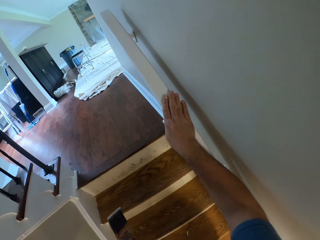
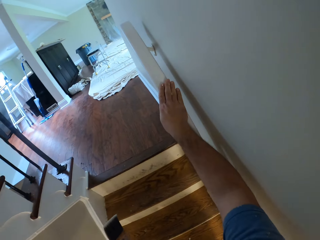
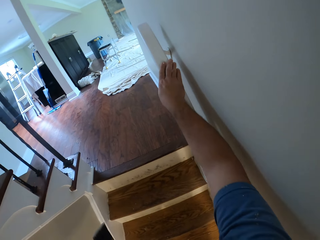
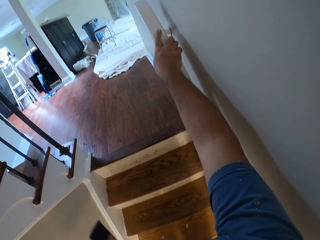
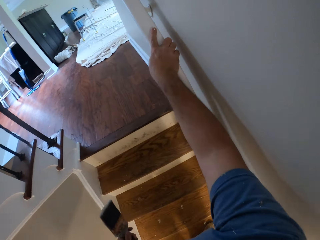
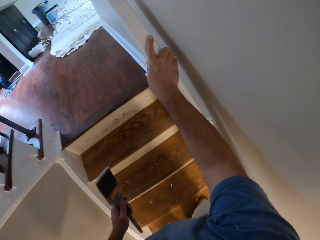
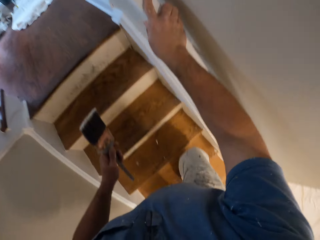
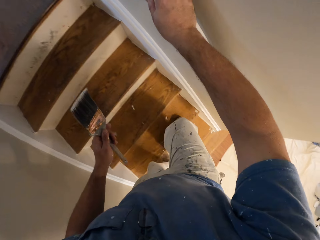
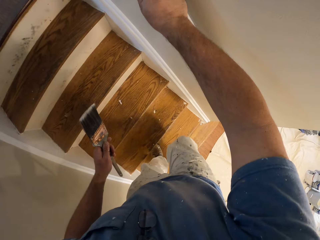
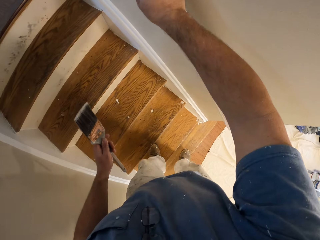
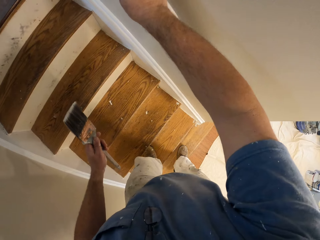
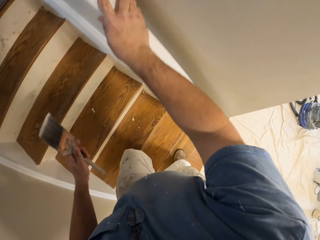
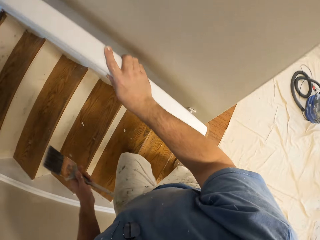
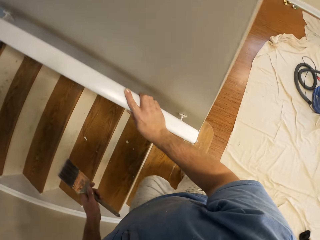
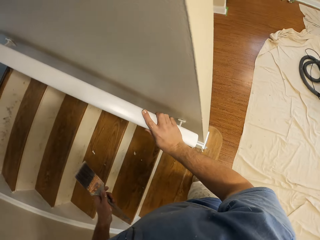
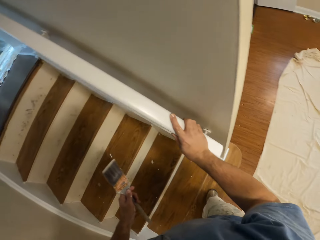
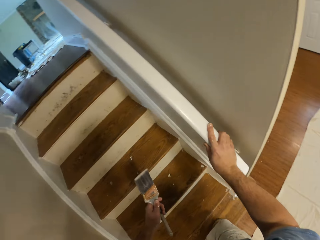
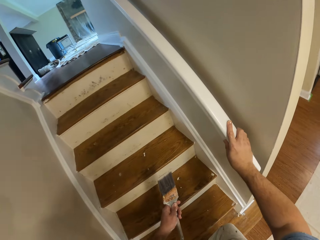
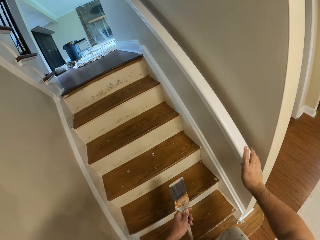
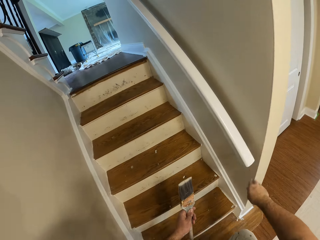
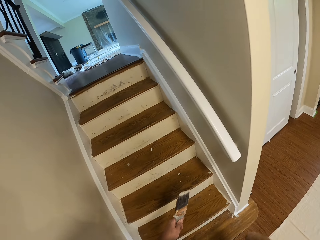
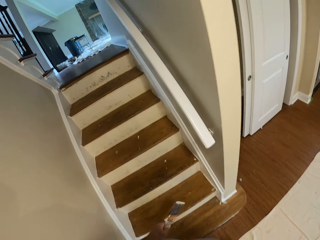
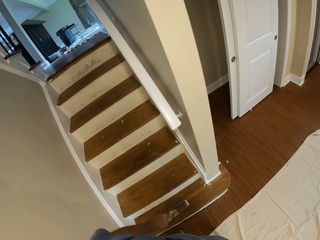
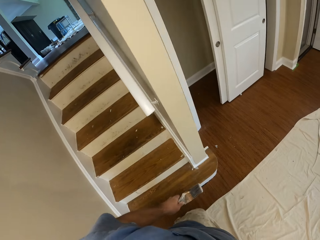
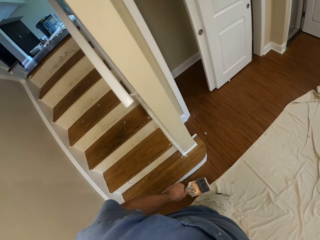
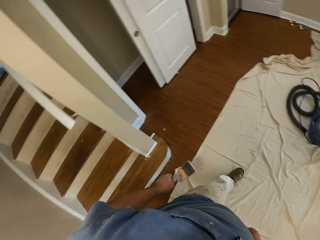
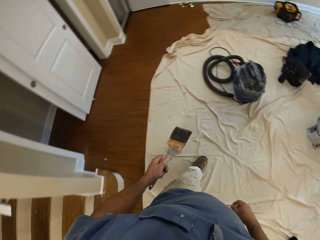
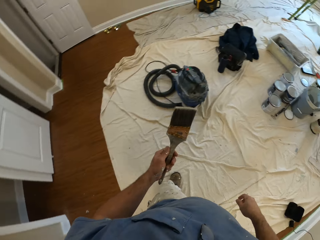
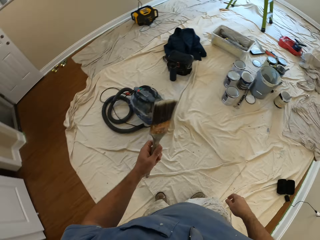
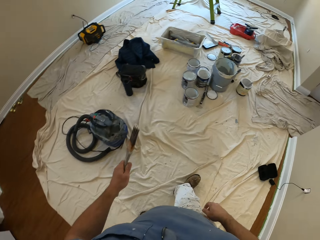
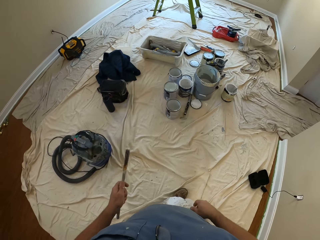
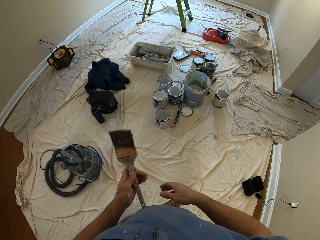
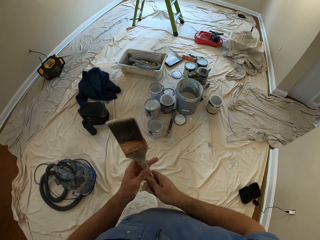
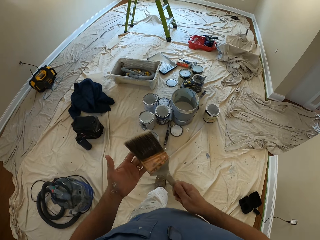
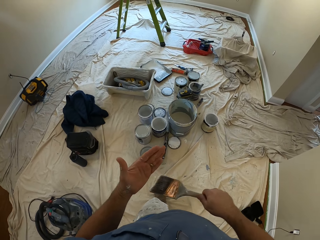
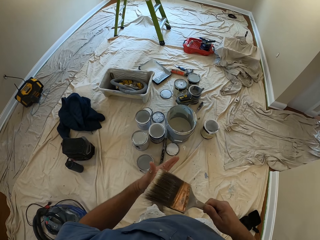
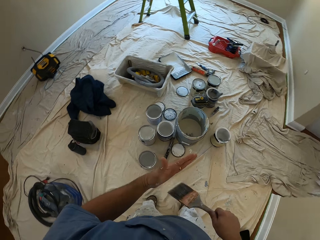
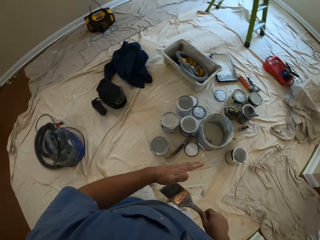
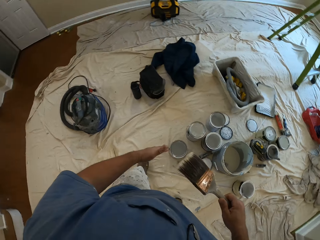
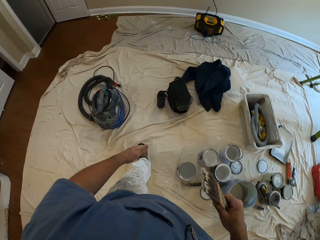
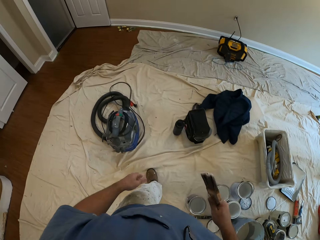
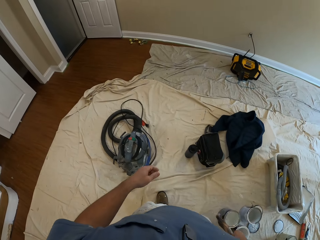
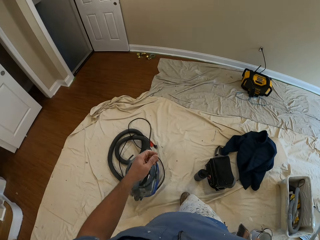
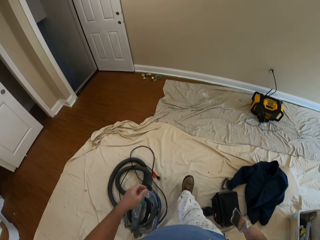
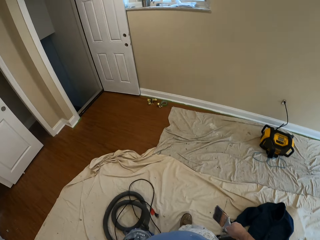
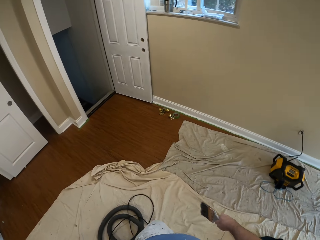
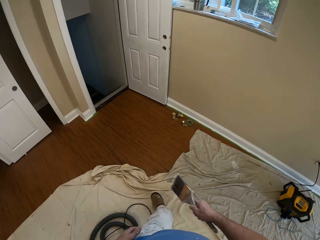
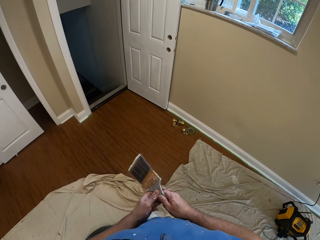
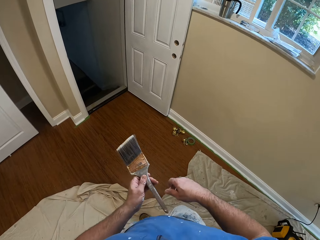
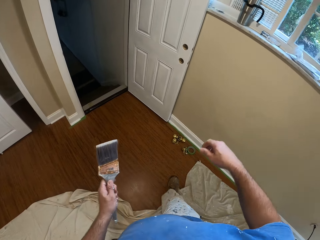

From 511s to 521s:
The camera wearer walks off the stairs towards the window. He passes the brush to his right hand. He touches the paint brush edges. He hits his hand with the brush.

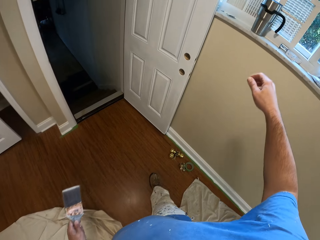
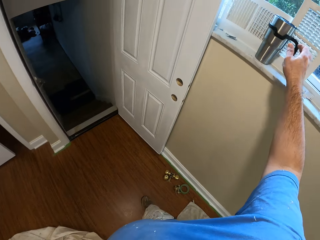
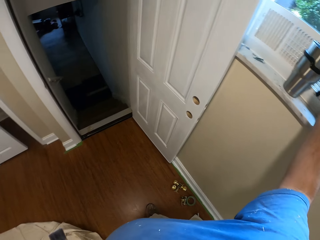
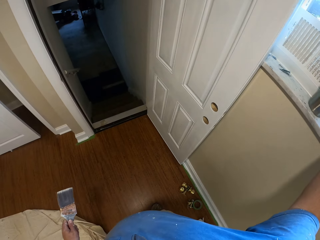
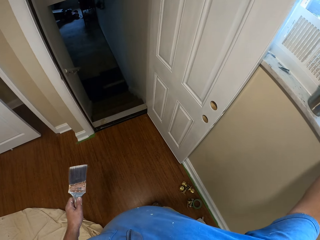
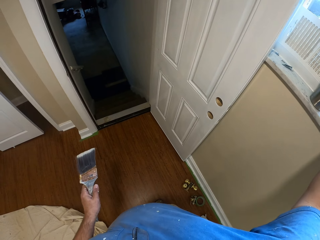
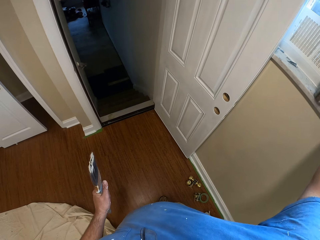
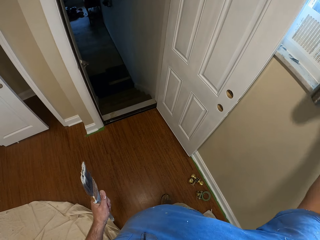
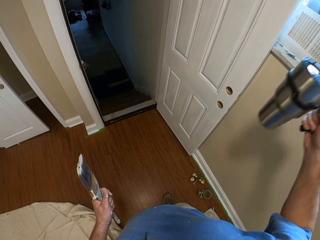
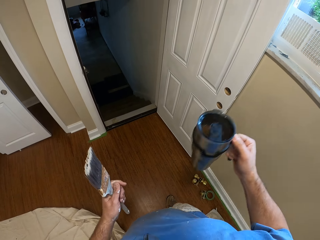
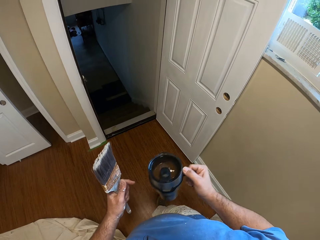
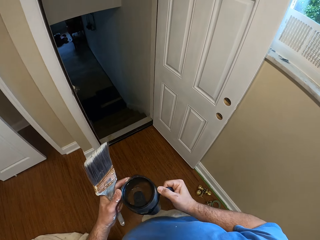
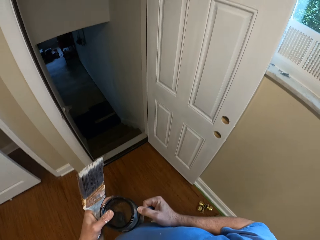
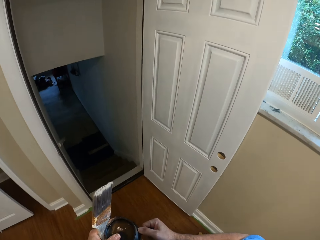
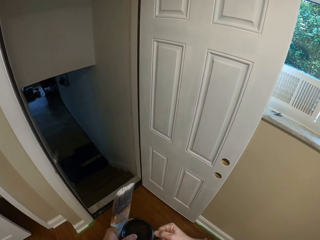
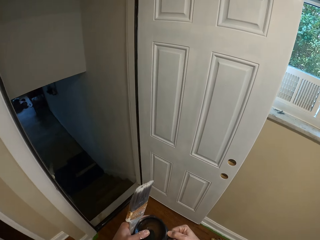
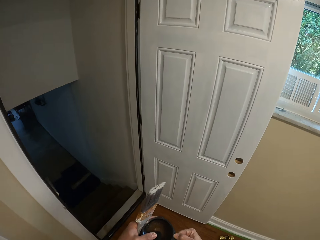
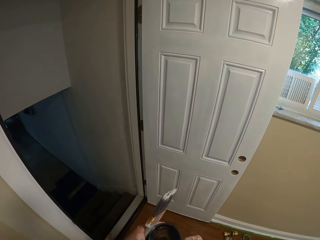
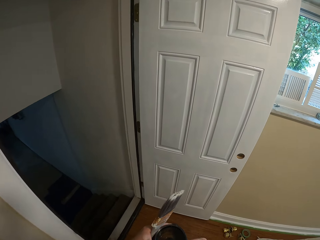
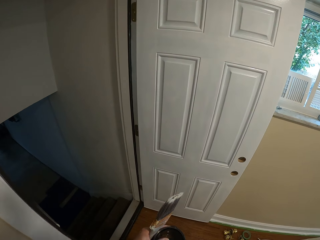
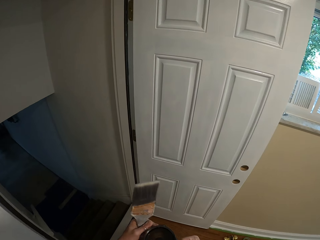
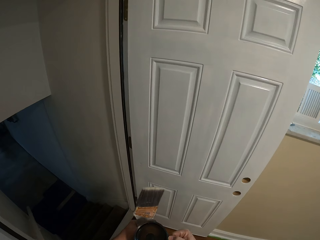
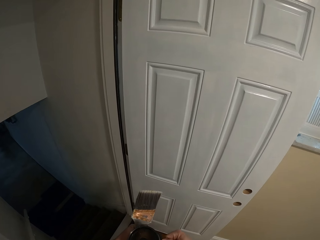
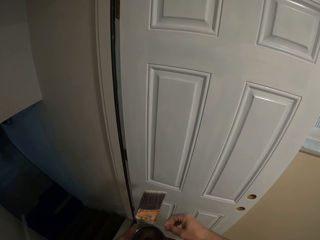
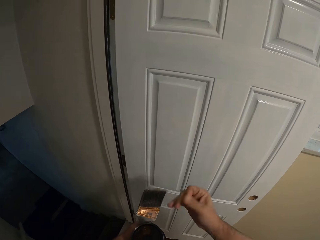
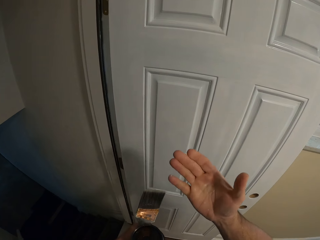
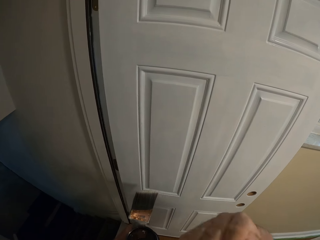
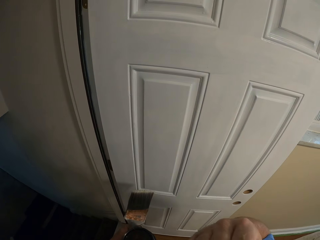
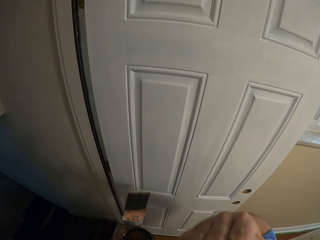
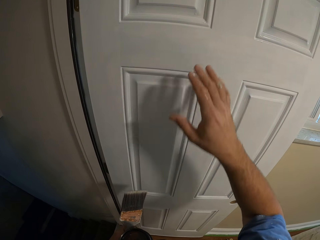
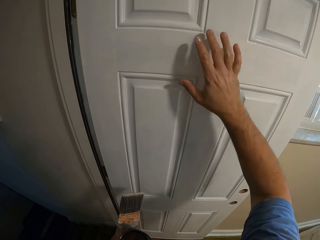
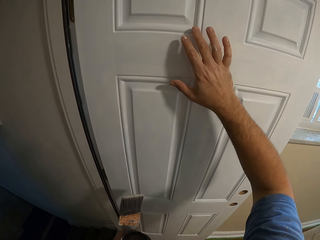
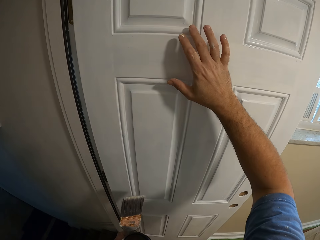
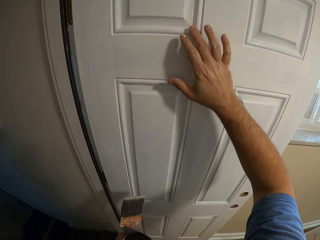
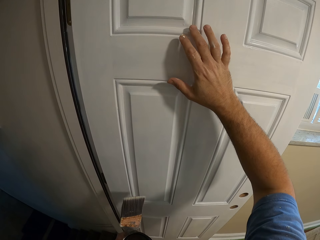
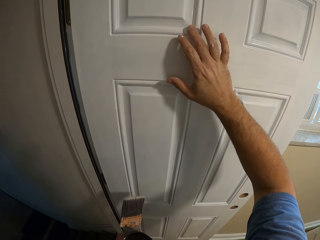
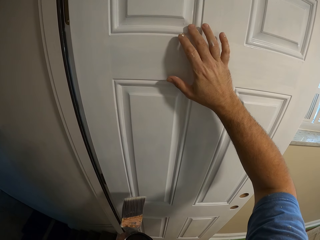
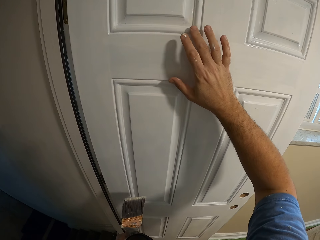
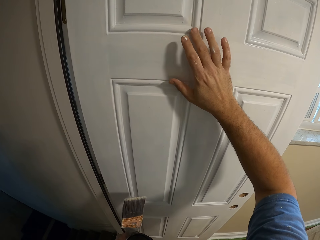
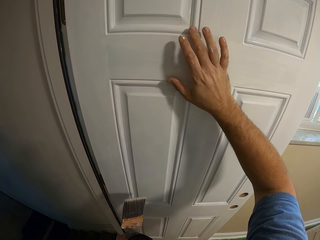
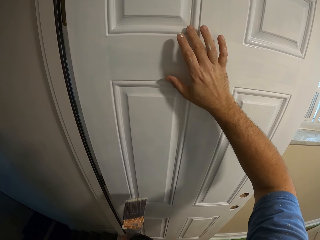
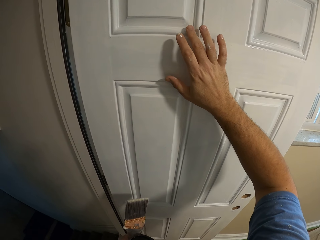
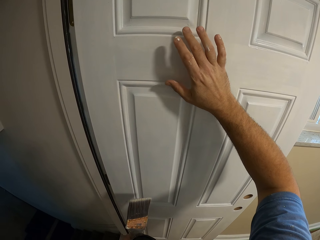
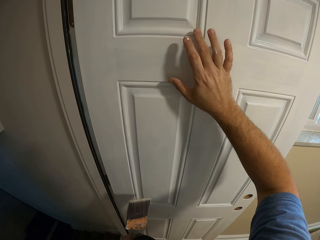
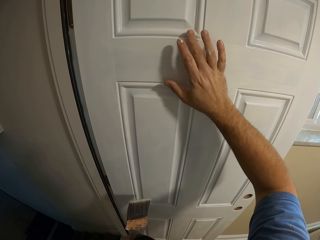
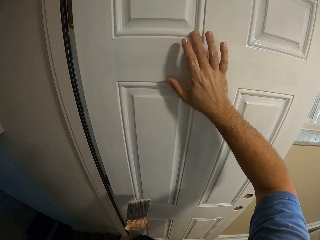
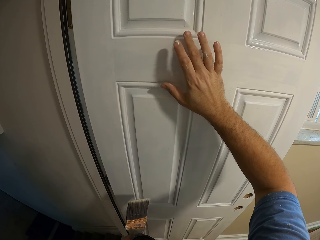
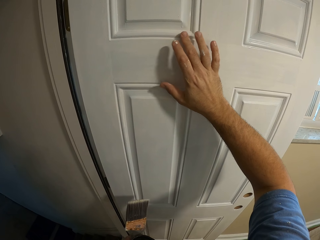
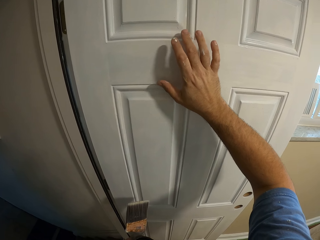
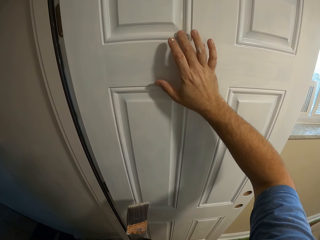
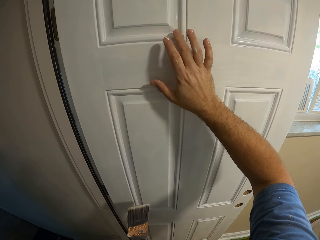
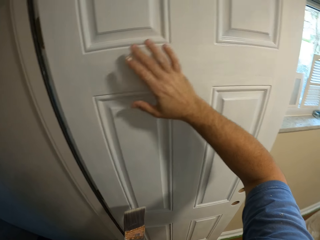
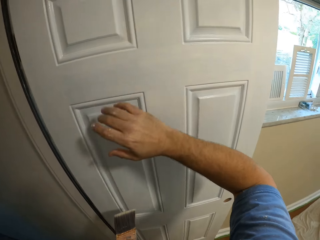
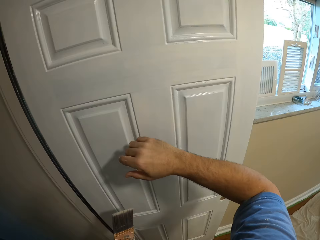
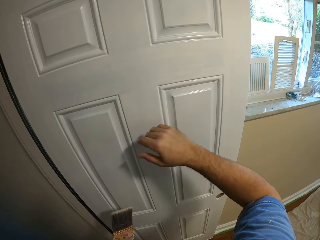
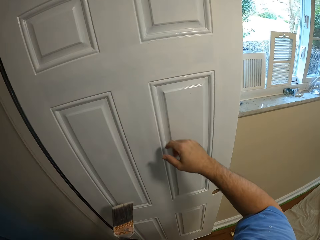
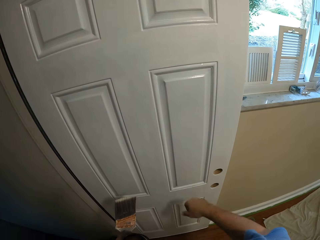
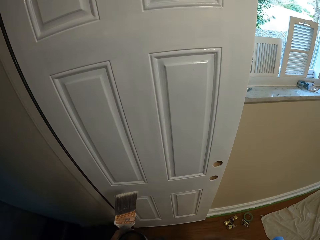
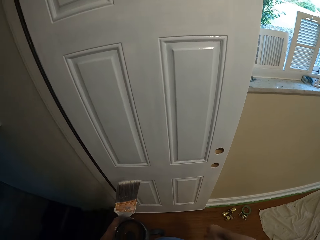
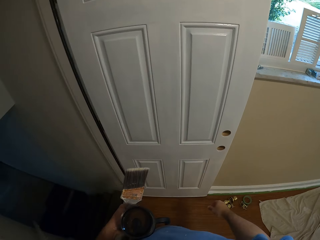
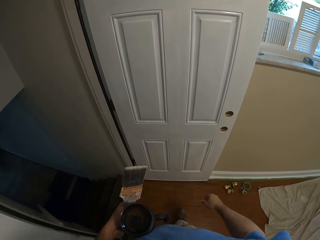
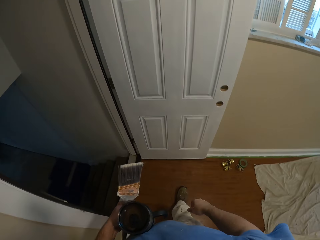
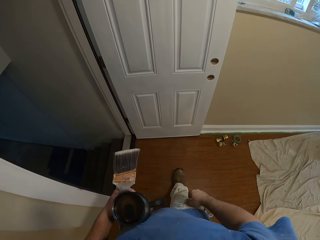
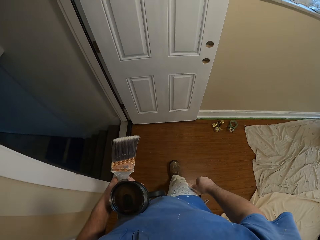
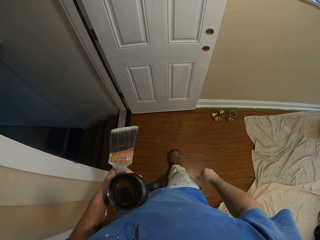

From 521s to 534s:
The camera wearer carries the jug from the window. He picks up a cup. He passes the jug to his left hand. He puts his hand in his mouth. He touches the door. He taps his finger on the door.
